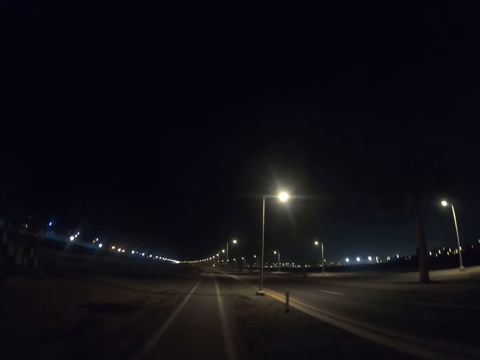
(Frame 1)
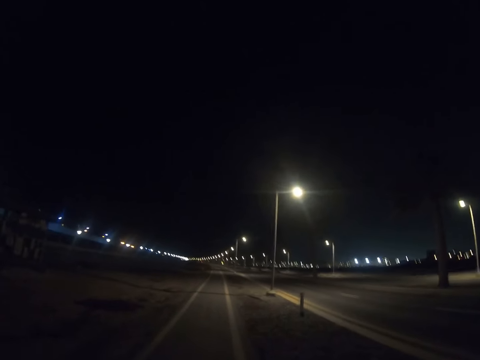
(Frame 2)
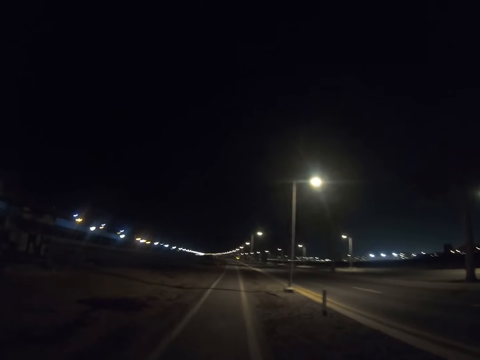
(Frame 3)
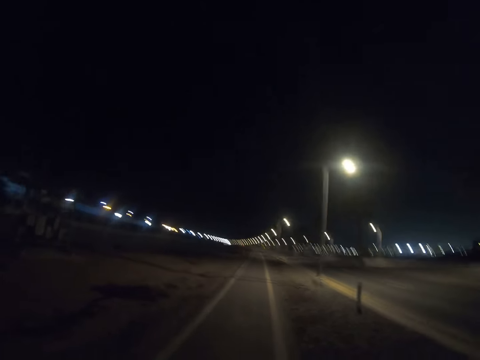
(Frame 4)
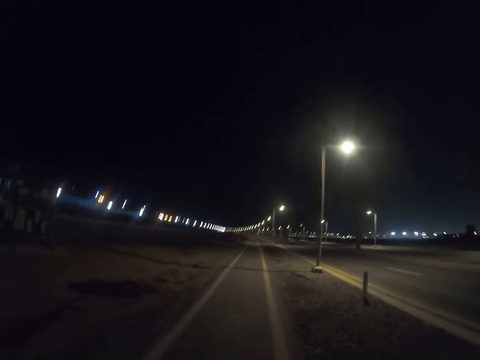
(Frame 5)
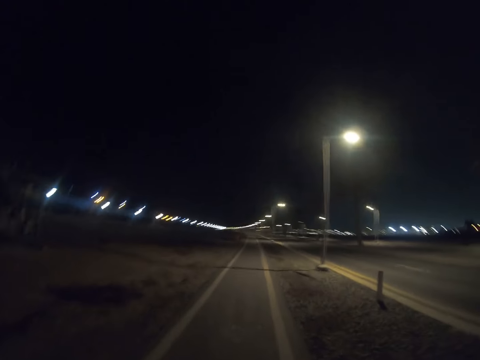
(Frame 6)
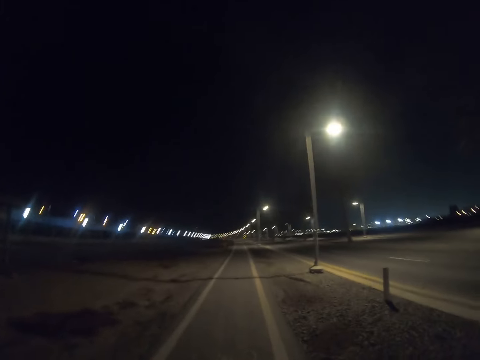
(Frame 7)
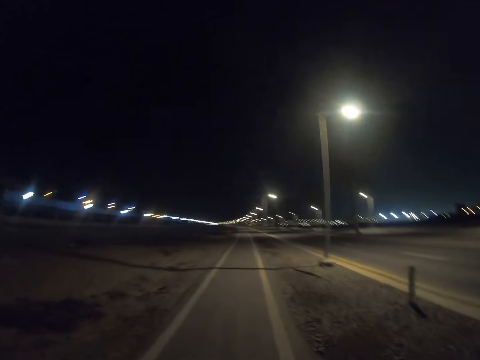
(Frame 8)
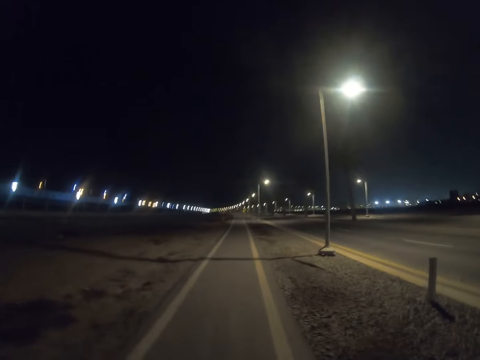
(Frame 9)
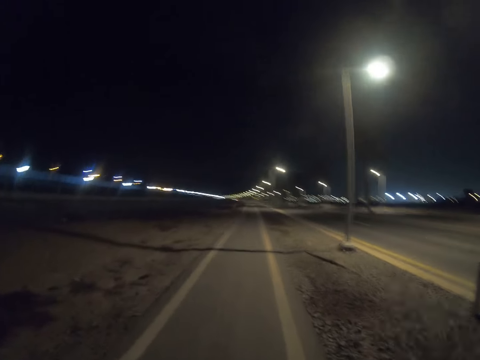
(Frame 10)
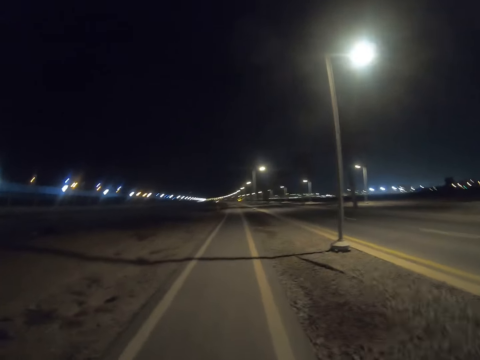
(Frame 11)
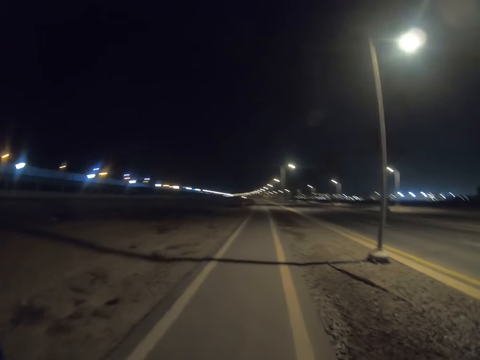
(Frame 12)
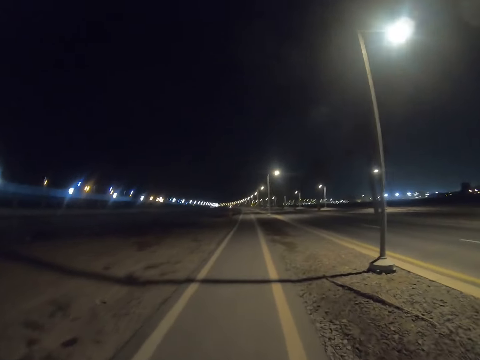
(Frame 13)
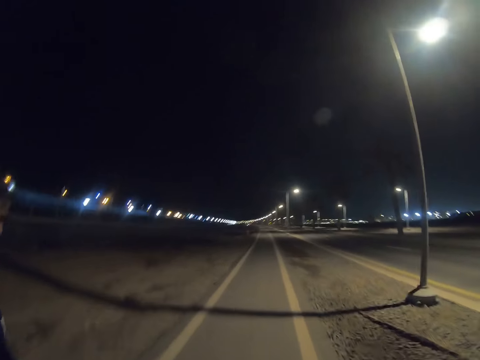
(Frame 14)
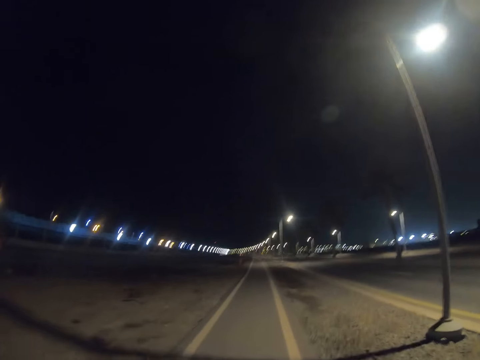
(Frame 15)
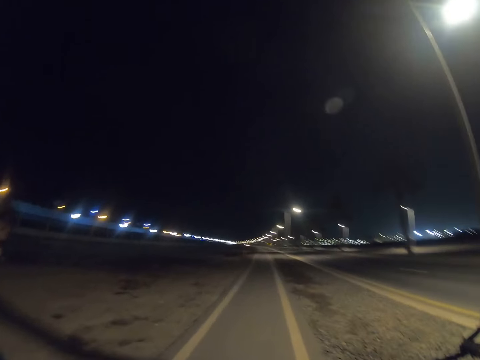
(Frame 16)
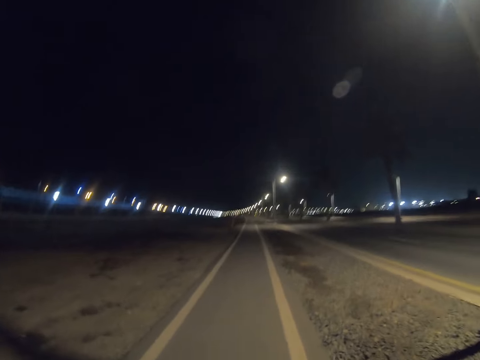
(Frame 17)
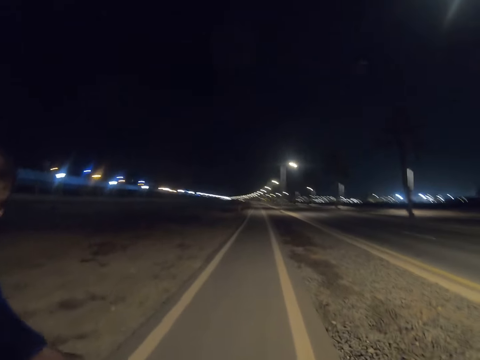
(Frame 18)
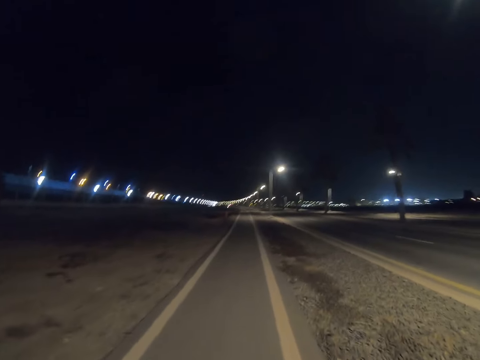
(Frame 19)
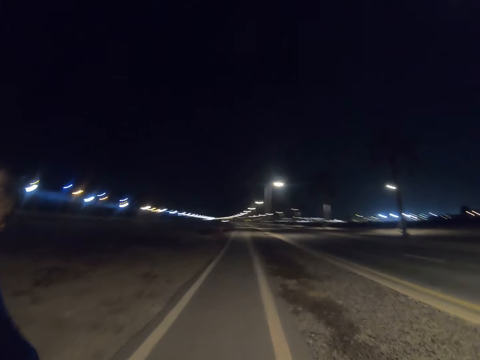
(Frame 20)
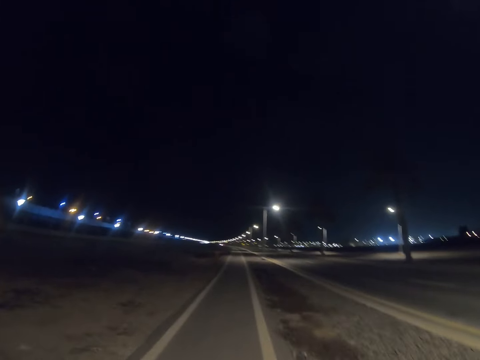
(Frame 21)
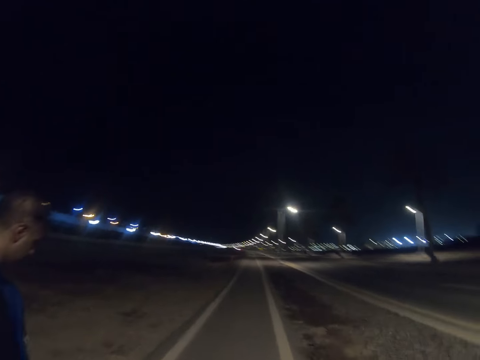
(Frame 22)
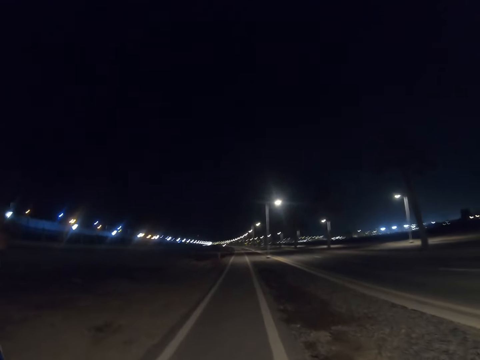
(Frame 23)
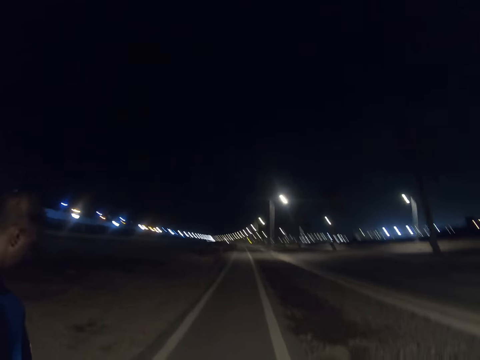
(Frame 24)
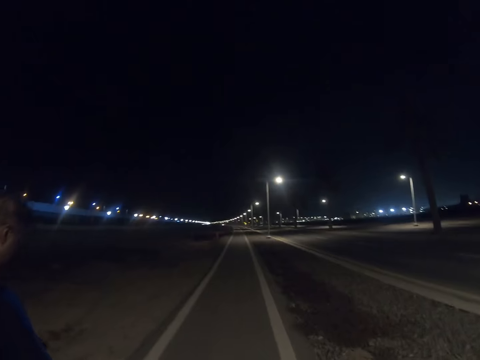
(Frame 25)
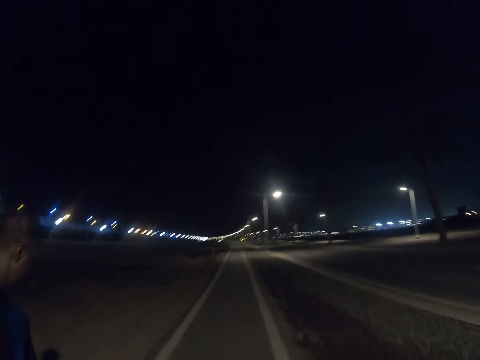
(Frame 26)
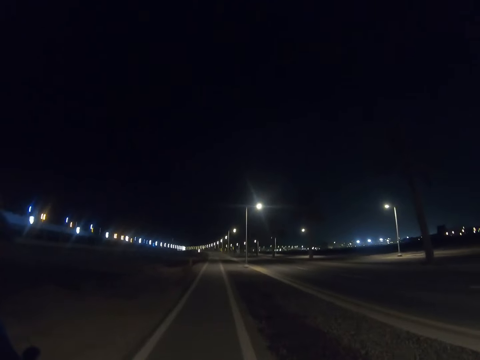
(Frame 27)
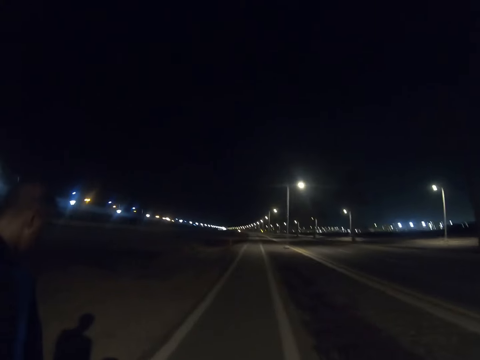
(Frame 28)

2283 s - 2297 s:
The camera wearer walks along the highway. A person walks along the highway.

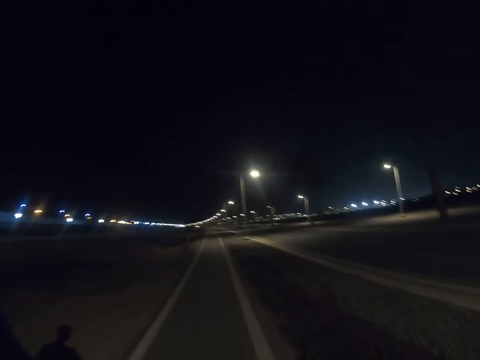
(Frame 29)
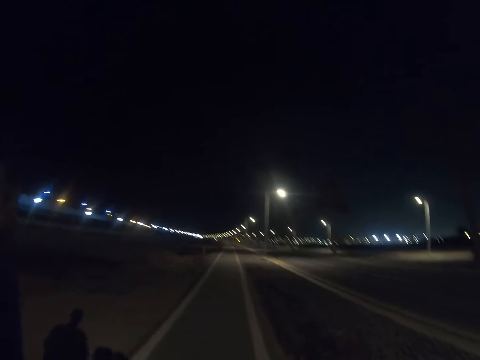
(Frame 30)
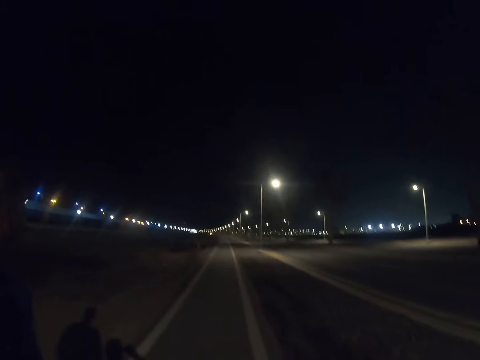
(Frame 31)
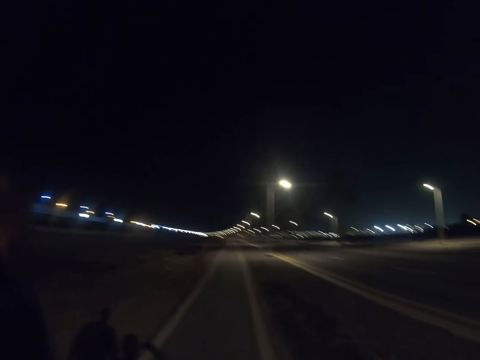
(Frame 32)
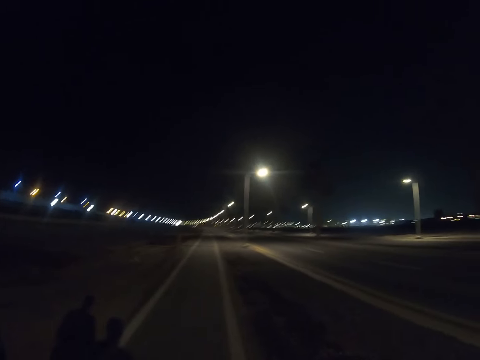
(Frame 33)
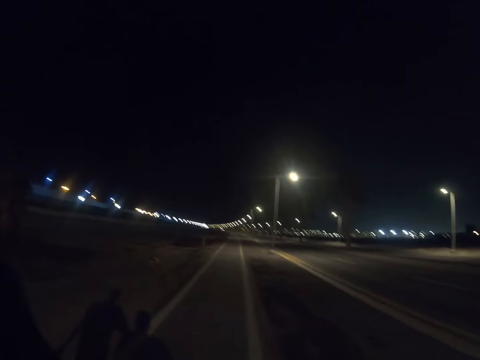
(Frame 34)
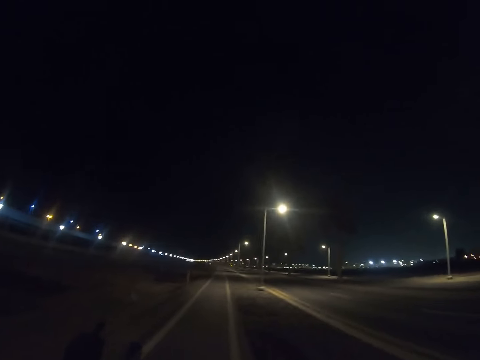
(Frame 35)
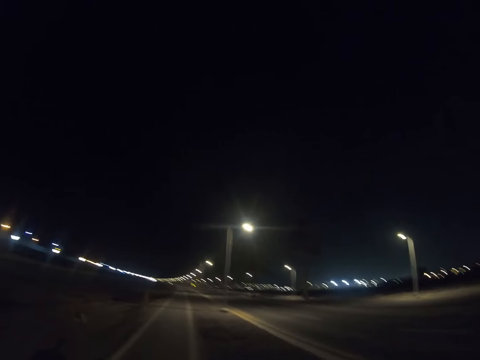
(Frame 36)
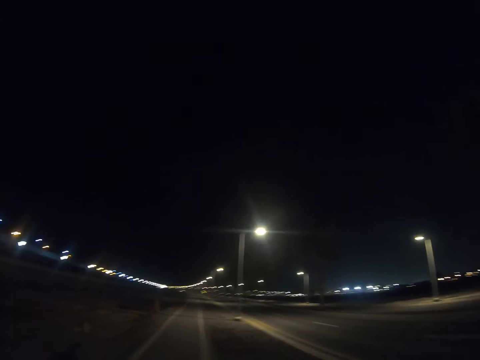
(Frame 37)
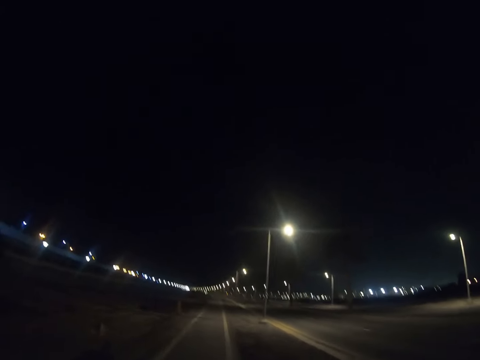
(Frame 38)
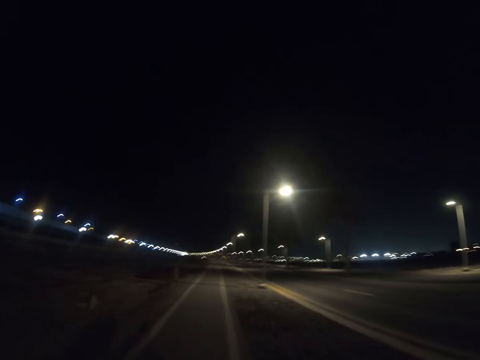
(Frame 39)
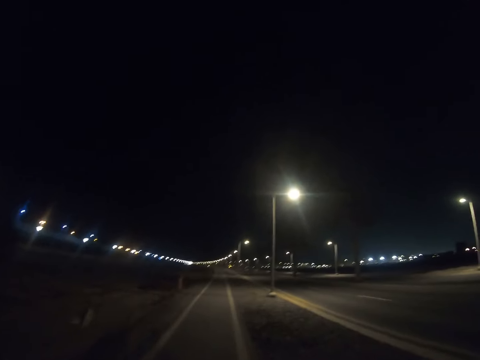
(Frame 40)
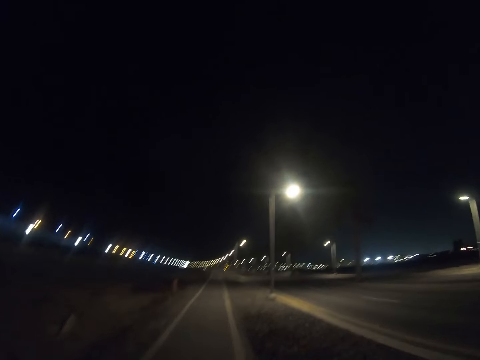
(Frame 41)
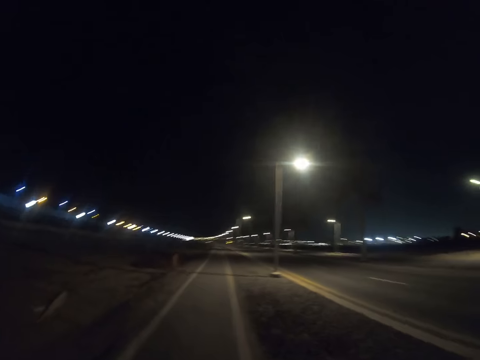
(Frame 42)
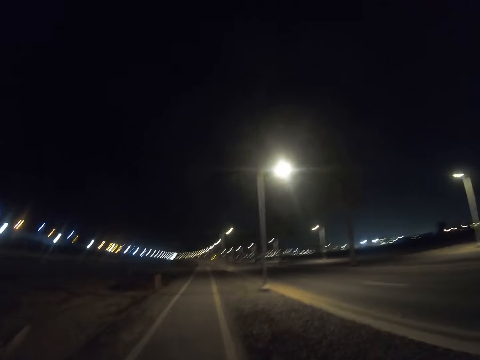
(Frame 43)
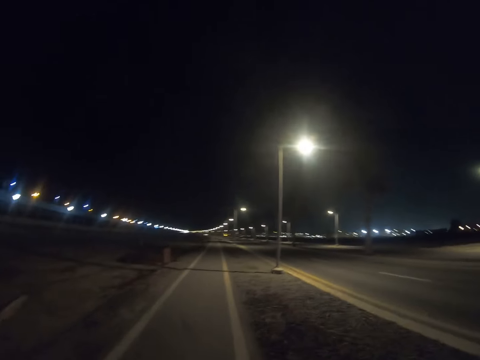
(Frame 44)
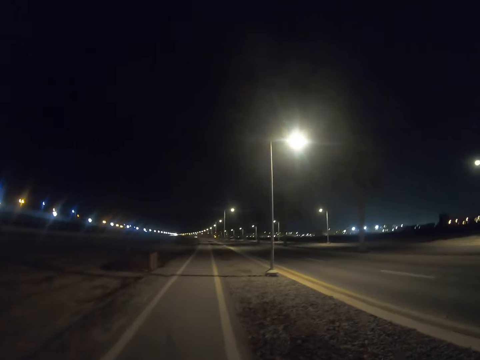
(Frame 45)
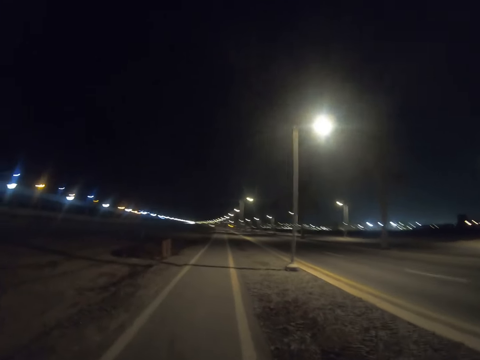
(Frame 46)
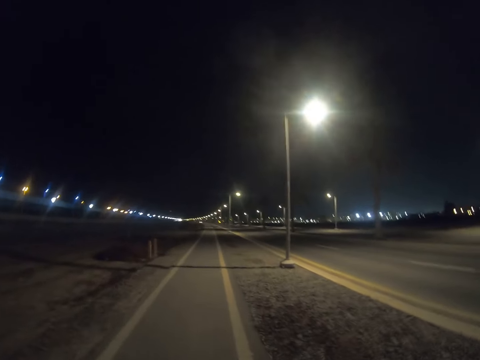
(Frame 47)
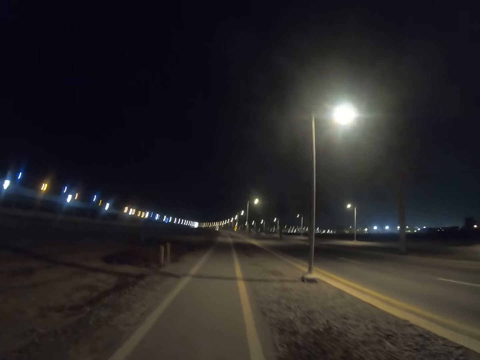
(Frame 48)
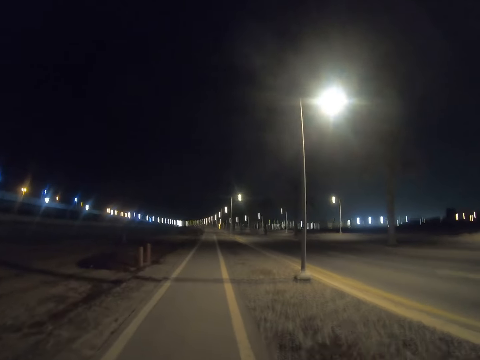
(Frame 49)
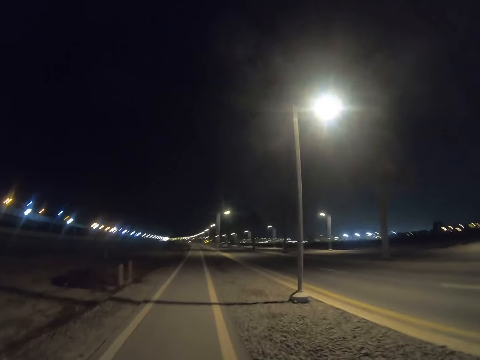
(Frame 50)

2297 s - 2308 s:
A person walks along the highway. The camera wearer walks along the highway.

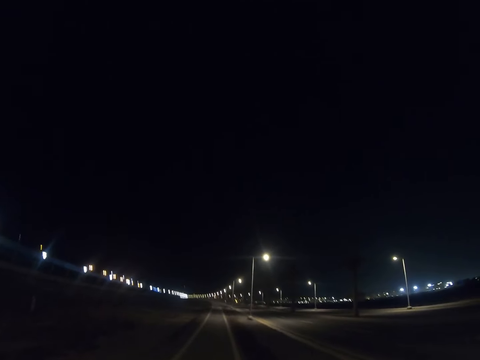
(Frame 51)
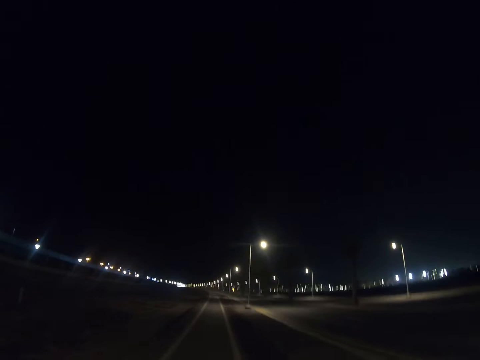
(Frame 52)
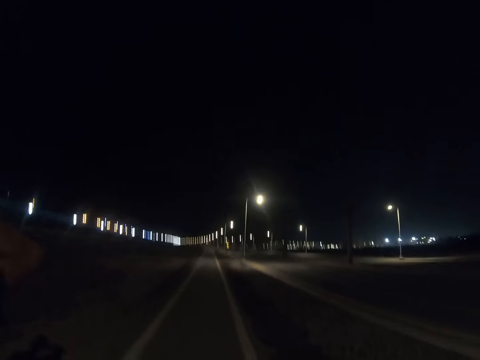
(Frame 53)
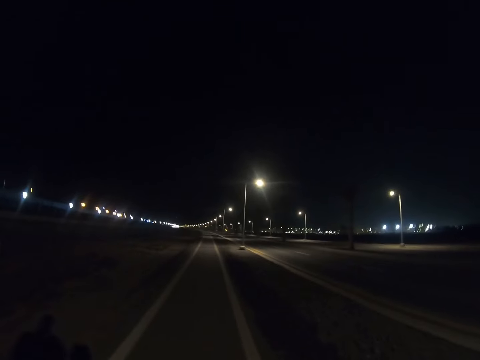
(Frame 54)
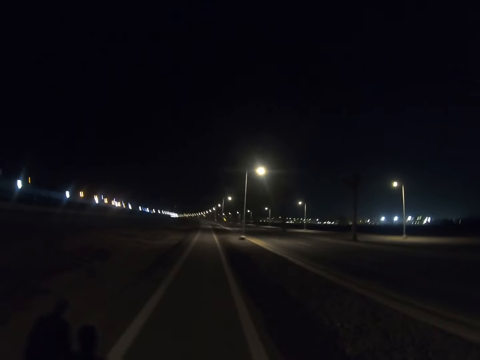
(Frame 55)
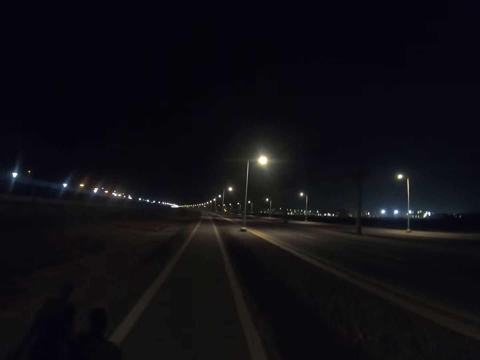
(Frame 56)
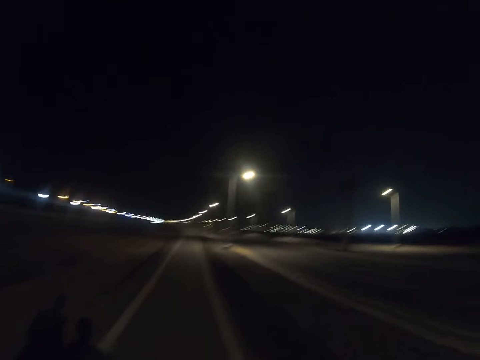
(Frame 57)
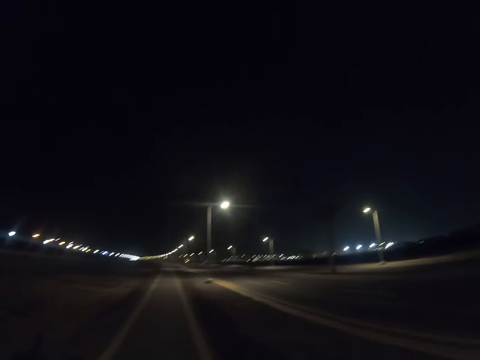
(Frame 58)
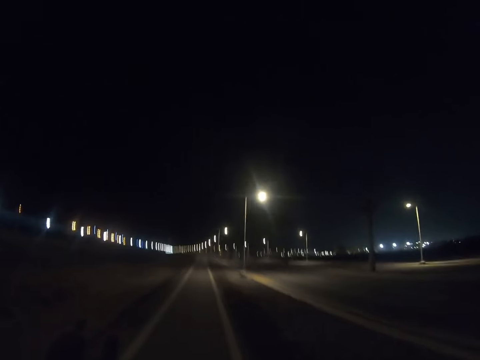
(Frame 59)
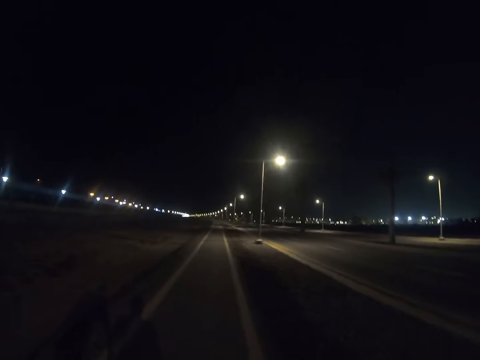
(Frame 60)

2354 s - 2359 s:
A person lifts the hand. Another person walks along the road.
